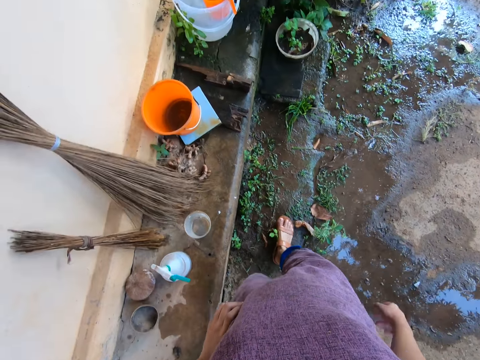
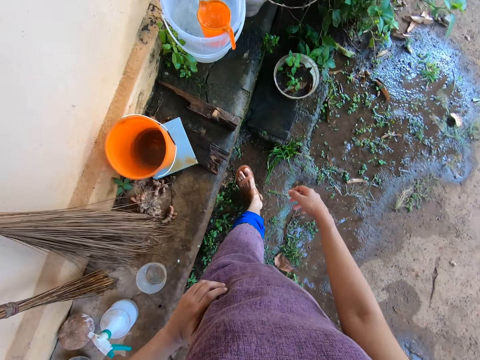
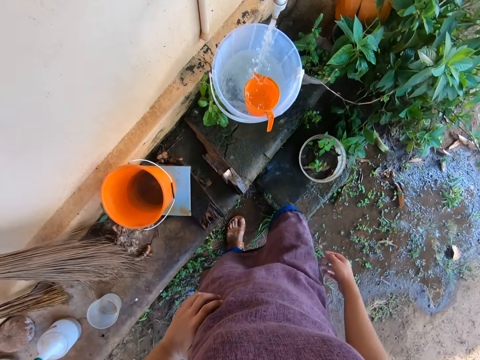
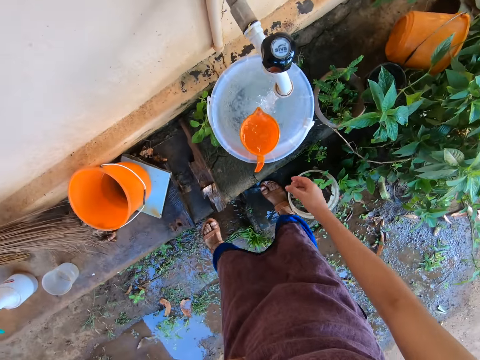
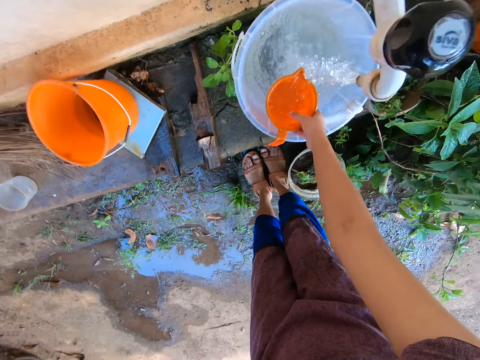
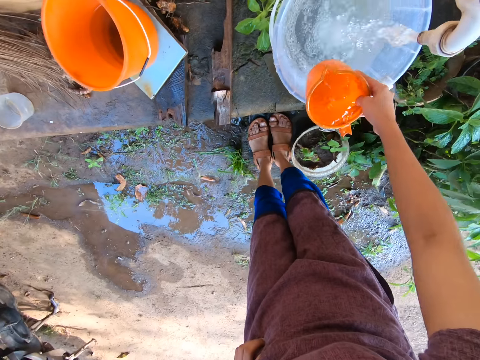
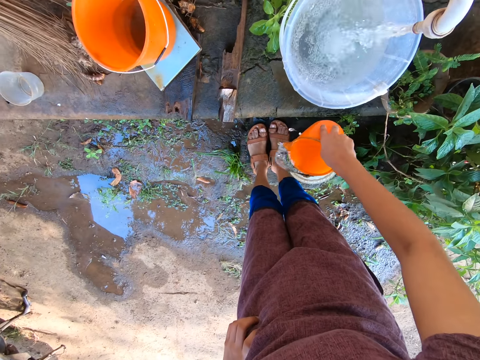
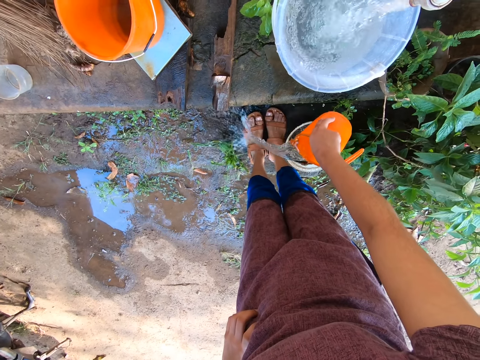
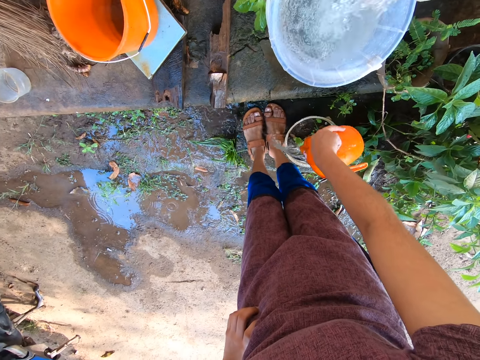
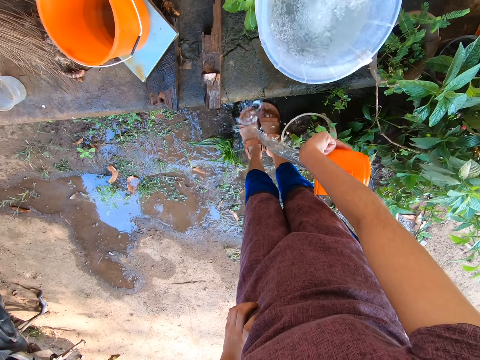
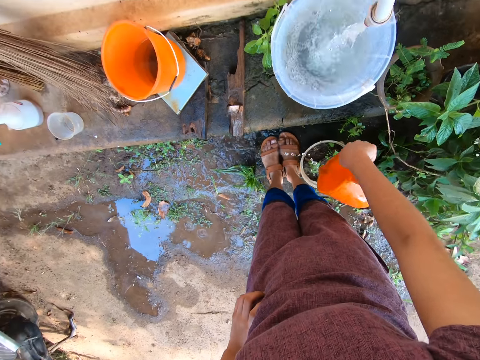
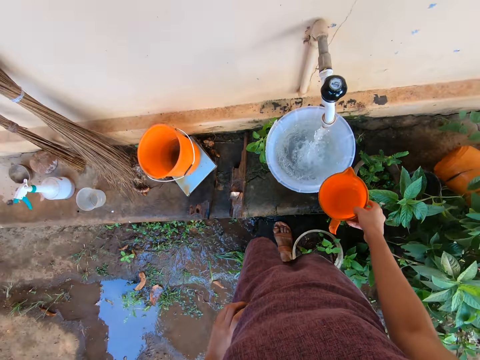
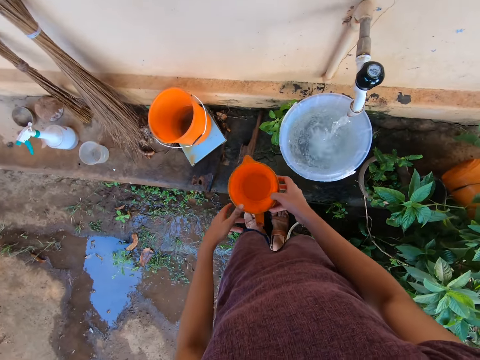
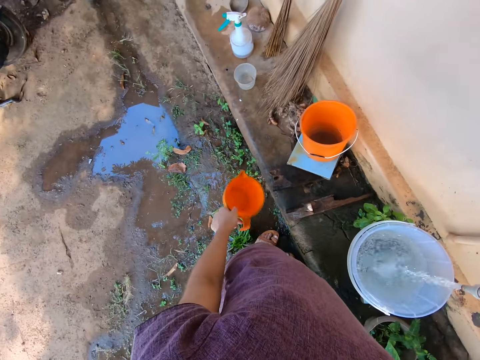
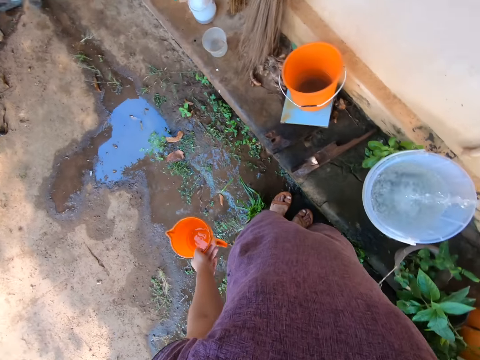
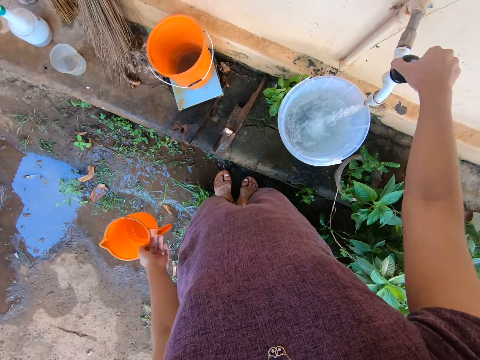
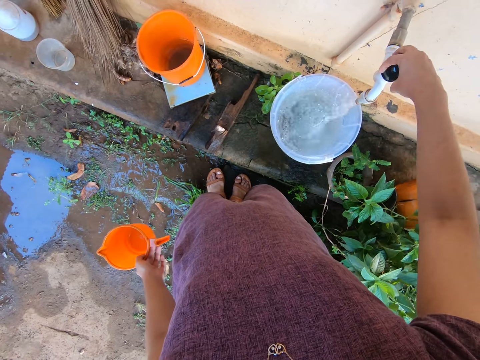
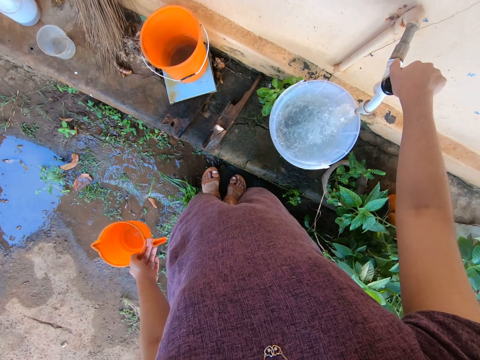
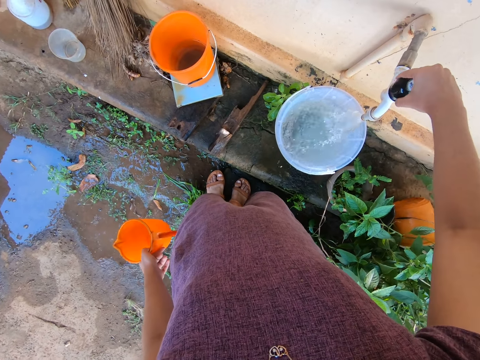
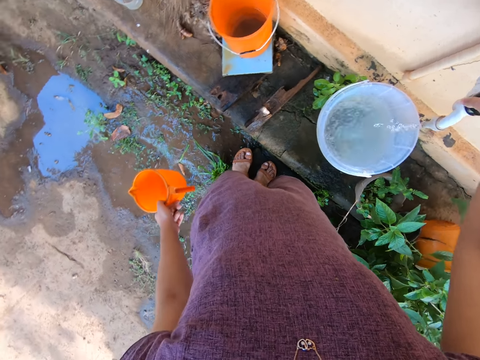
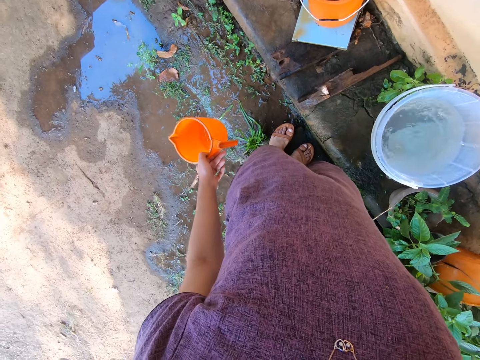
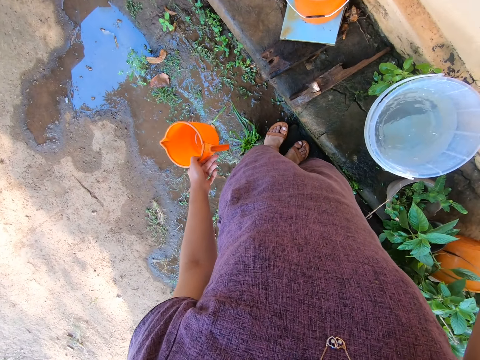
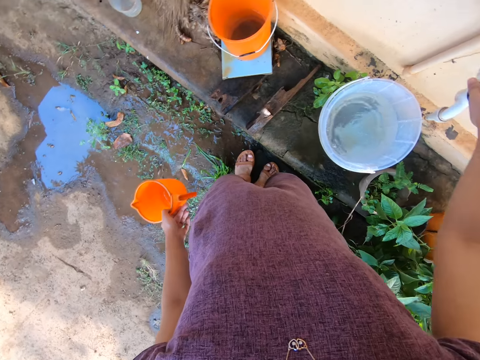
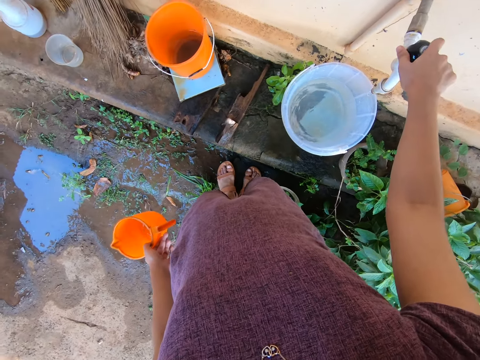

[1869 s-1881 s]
The camera wearer picks the cup from the bucket with her right hand. She pours water on her legs with the cup in her right hand. She transfers the cup from her right hand to her left hand. She closes the tap with her right hand.

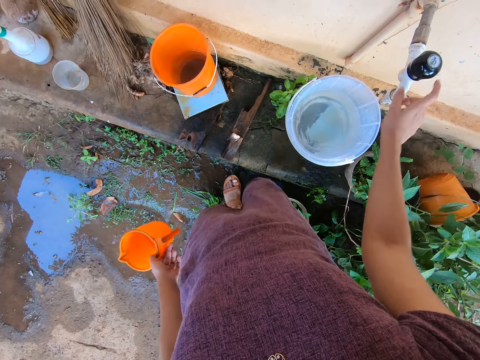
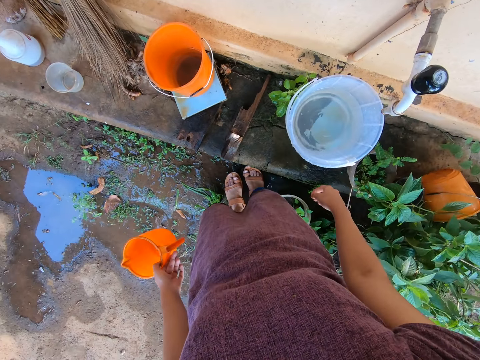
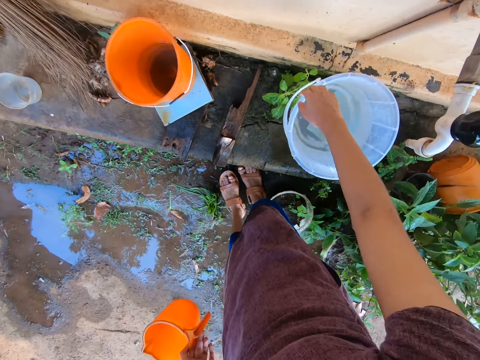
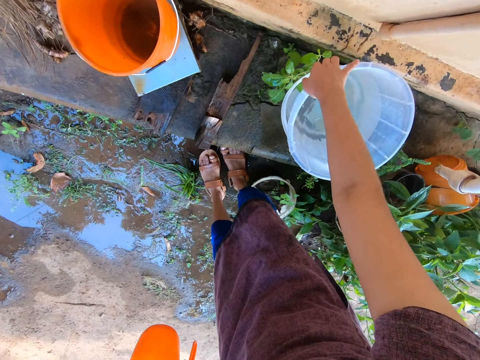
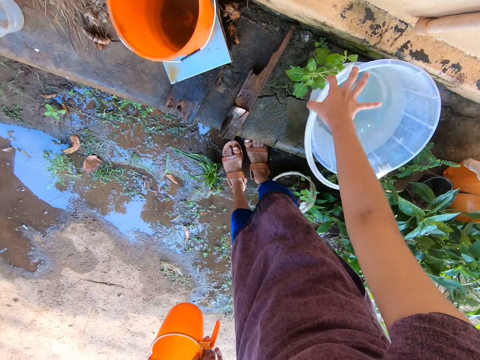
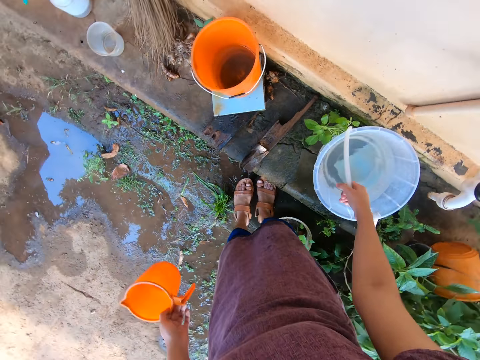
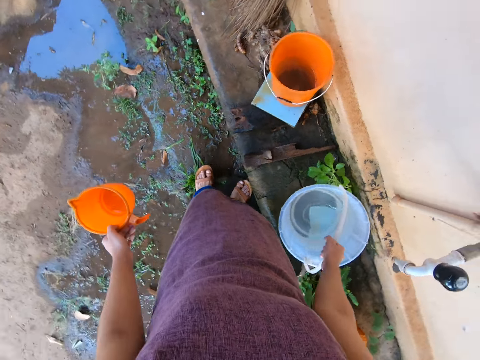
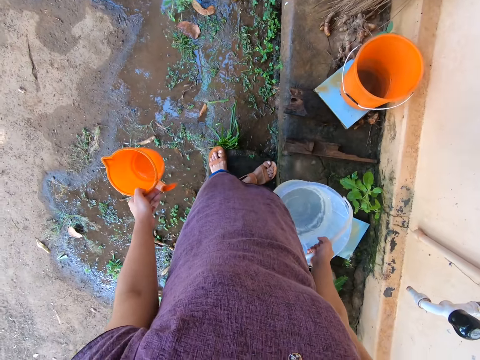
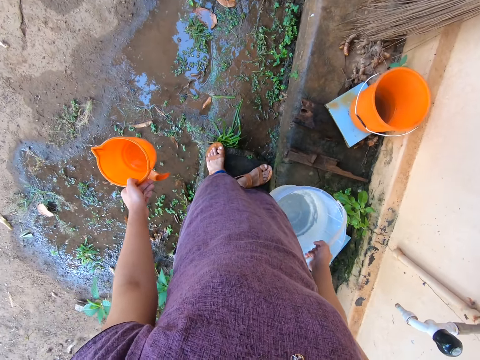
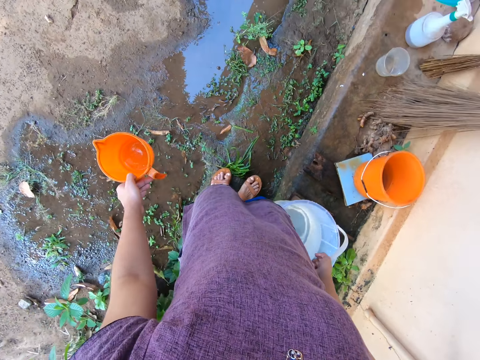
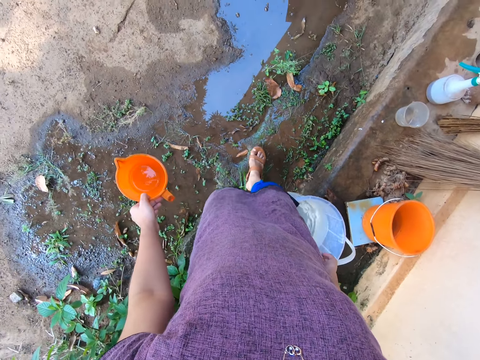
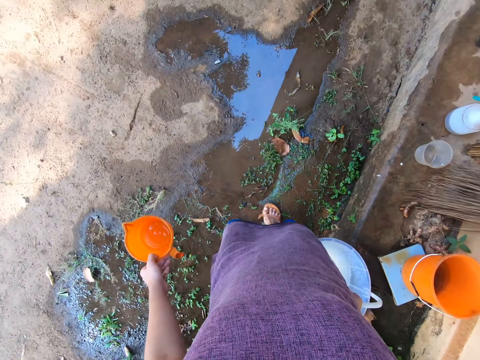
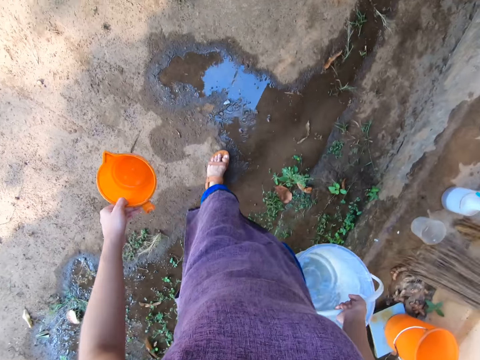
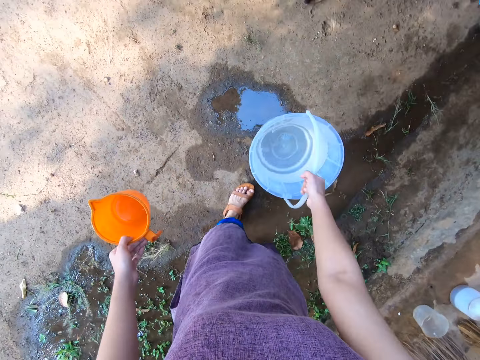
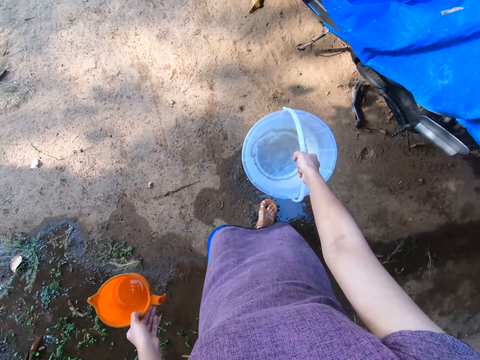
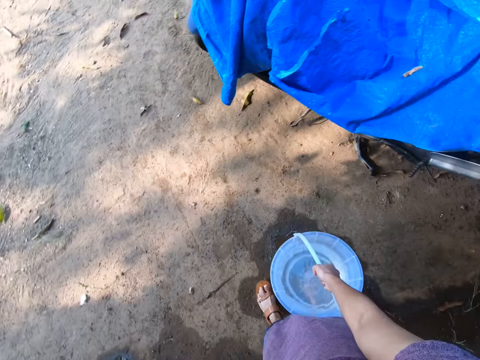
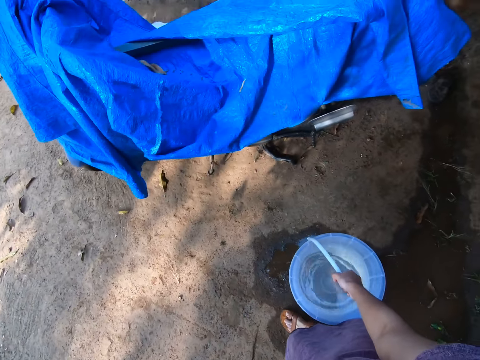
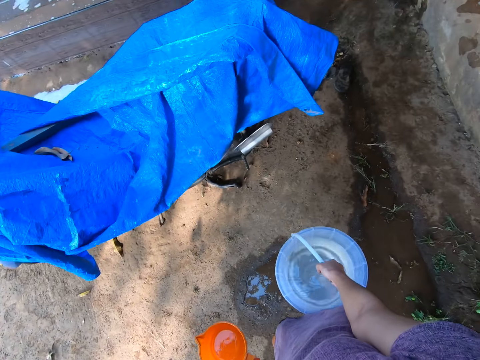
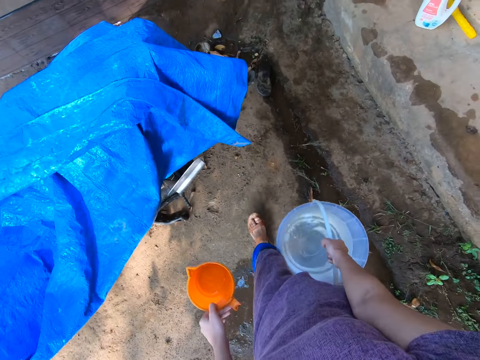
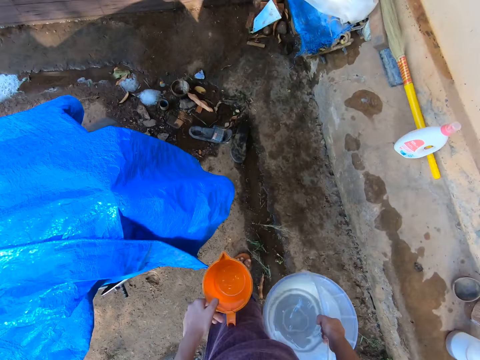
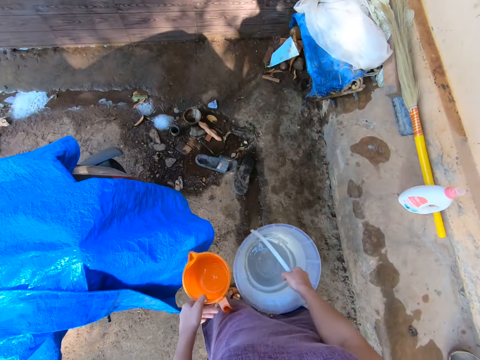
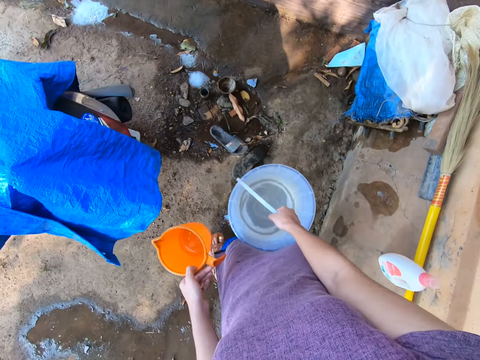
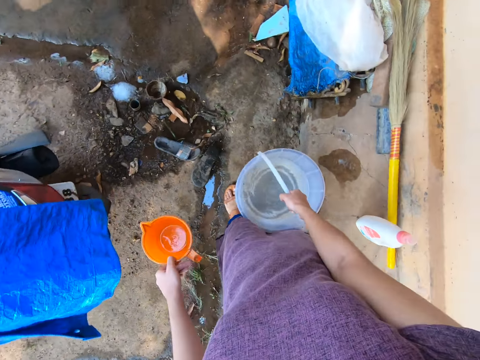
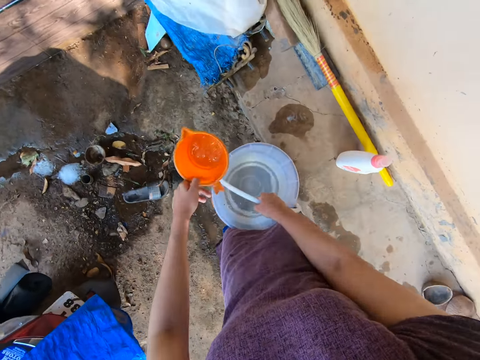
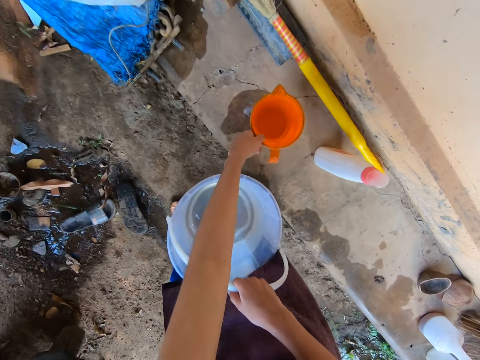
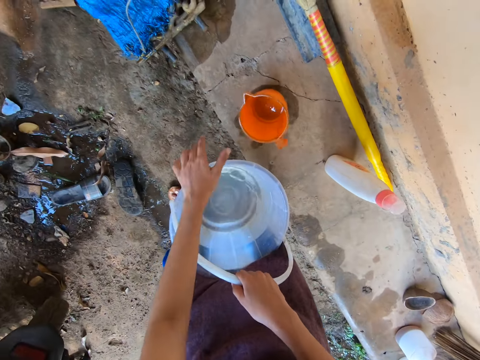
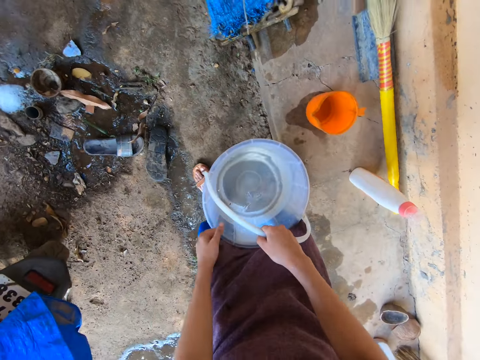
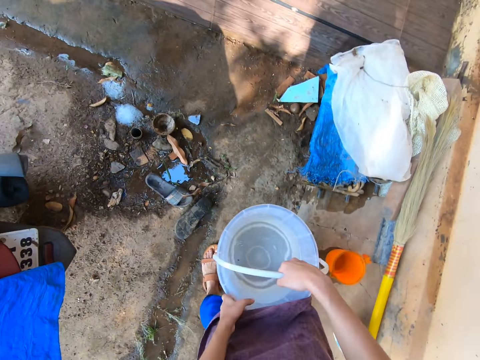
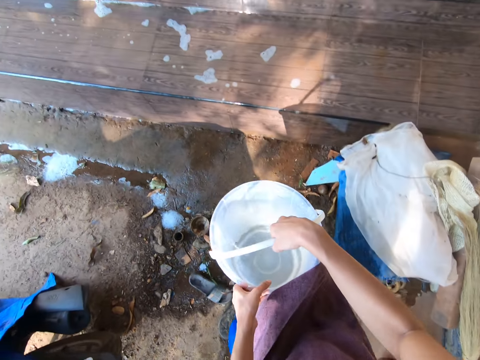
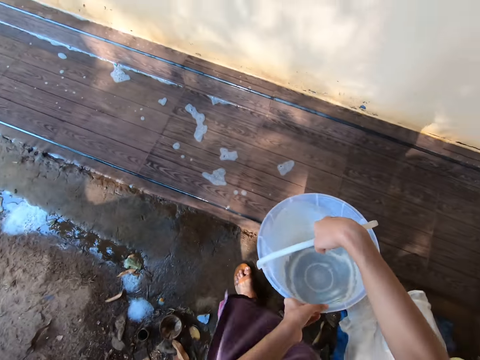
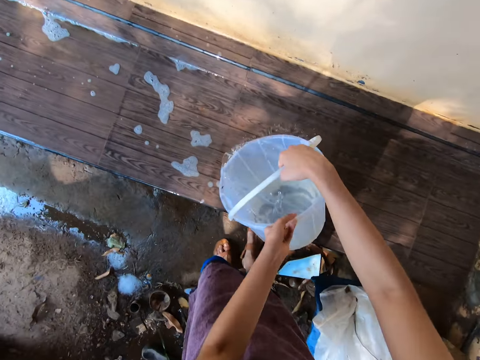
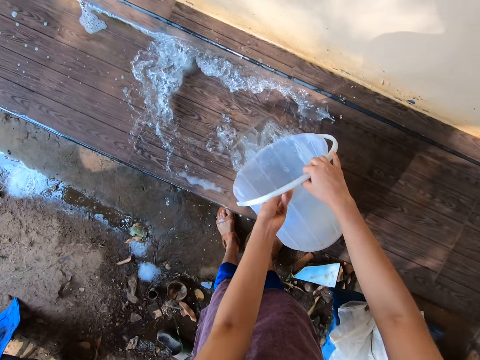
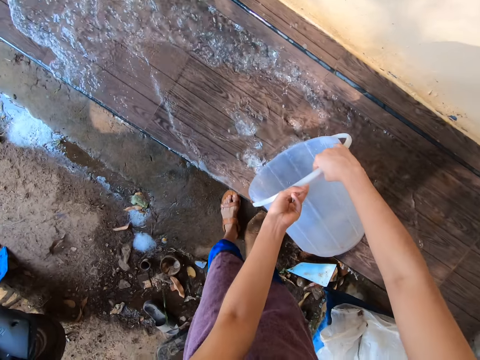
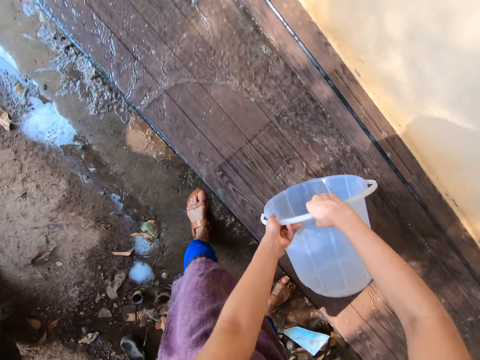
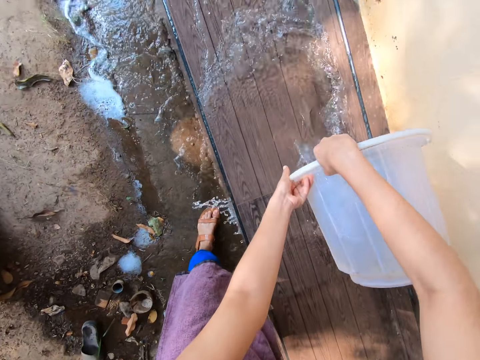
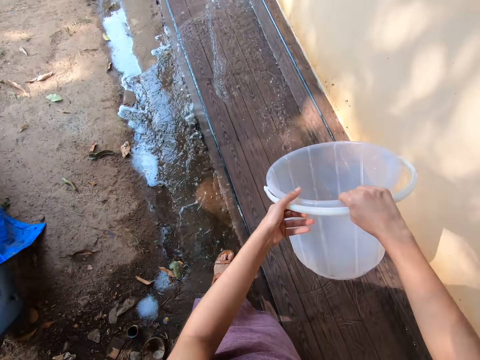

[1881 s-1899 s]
The camera wearer picks the bucket with her right hand. She carries the bucket from the floor with her right hand. She walks around. She places the cup on the floor with her left hand. She carries the water in the bucket with both hands. She pours water from the bucket on the floor with her hands. She puts the bucket on the veranda.
